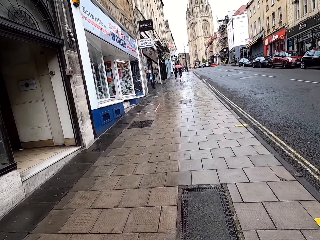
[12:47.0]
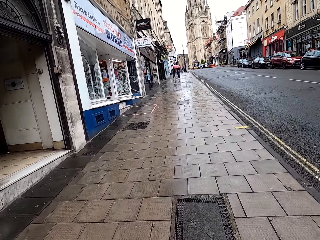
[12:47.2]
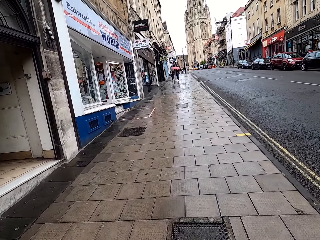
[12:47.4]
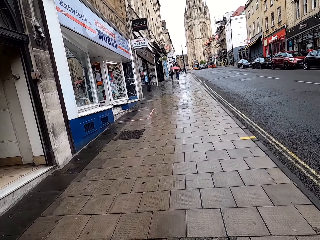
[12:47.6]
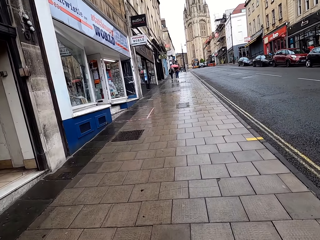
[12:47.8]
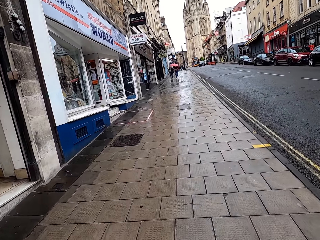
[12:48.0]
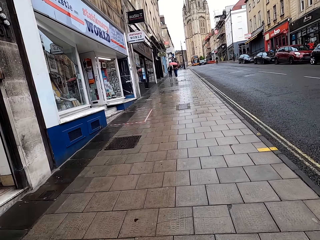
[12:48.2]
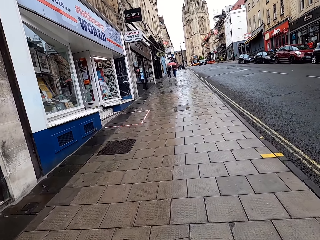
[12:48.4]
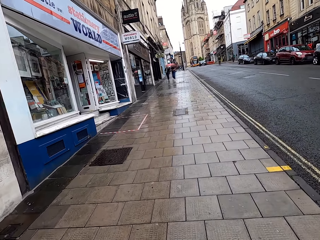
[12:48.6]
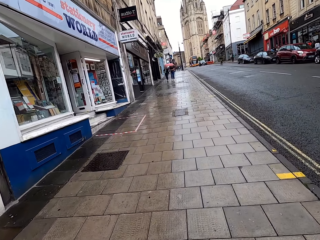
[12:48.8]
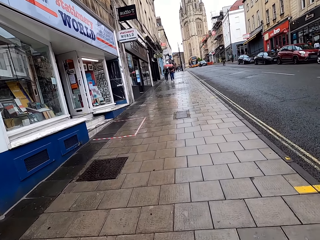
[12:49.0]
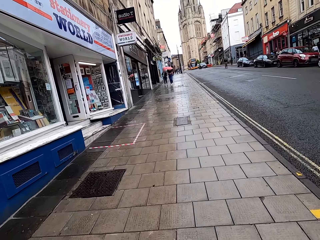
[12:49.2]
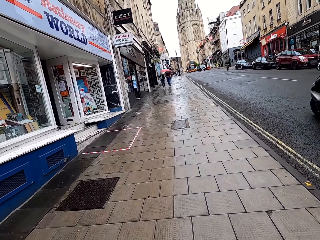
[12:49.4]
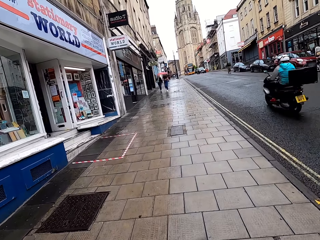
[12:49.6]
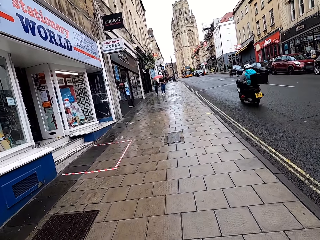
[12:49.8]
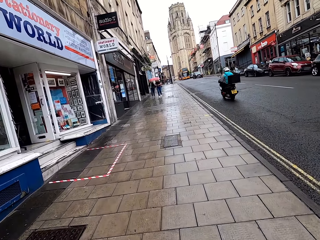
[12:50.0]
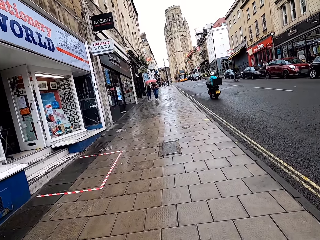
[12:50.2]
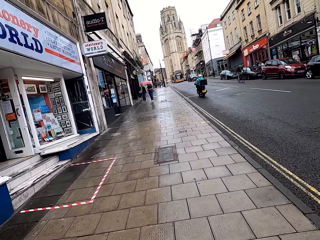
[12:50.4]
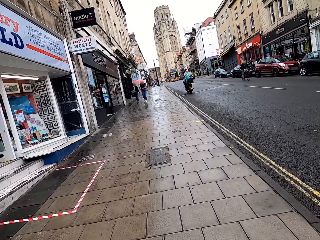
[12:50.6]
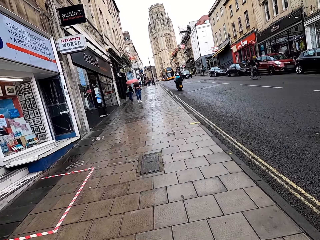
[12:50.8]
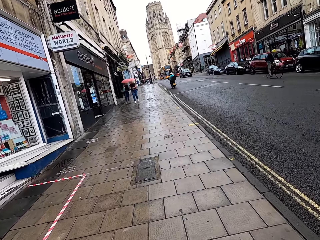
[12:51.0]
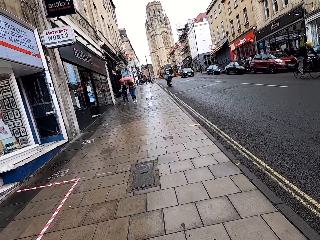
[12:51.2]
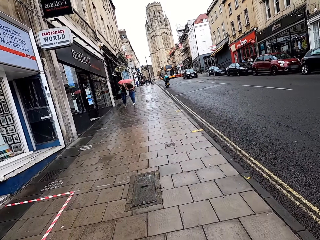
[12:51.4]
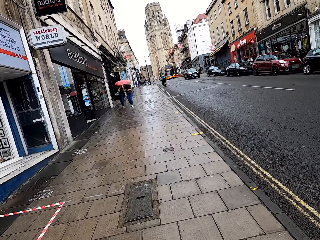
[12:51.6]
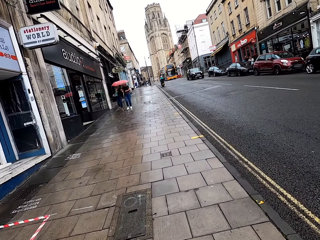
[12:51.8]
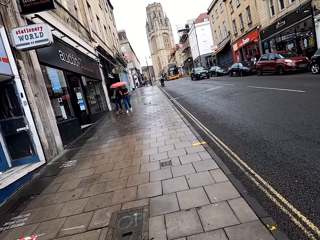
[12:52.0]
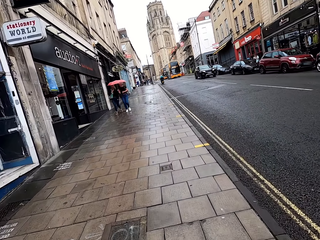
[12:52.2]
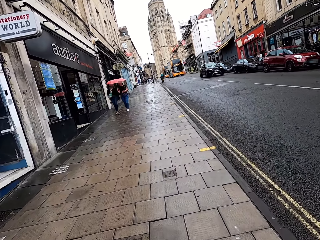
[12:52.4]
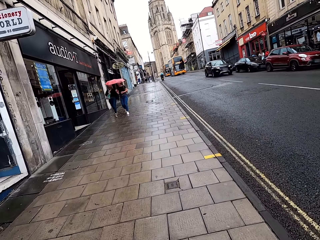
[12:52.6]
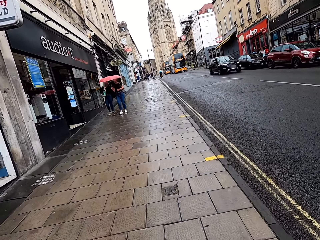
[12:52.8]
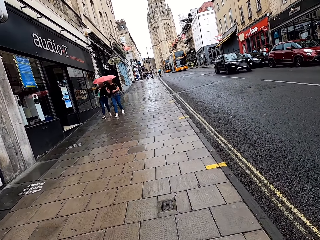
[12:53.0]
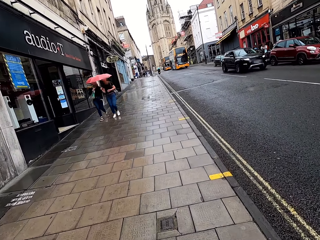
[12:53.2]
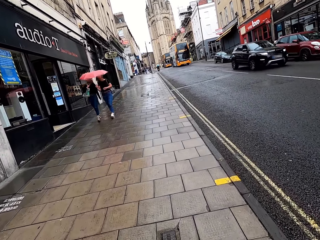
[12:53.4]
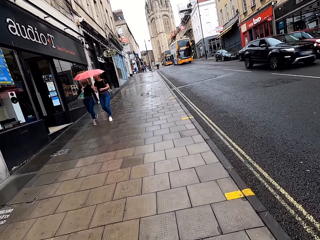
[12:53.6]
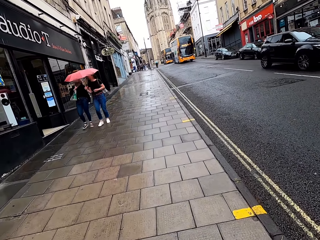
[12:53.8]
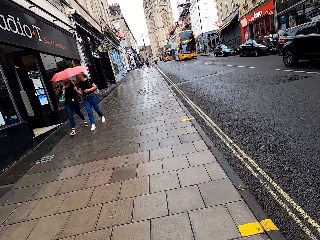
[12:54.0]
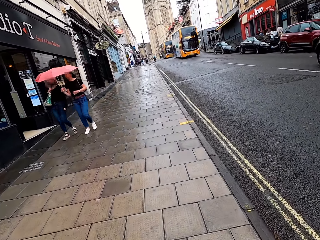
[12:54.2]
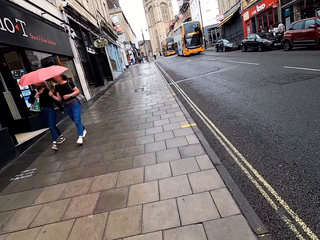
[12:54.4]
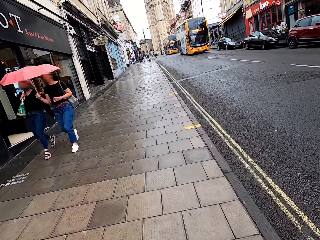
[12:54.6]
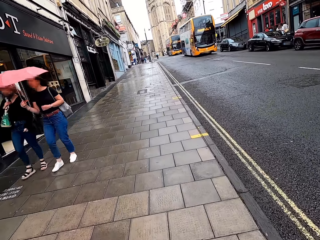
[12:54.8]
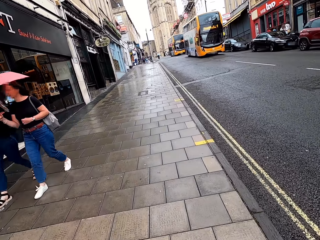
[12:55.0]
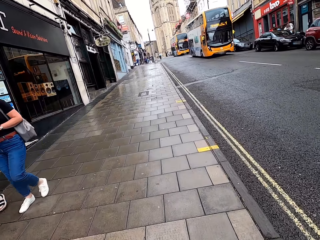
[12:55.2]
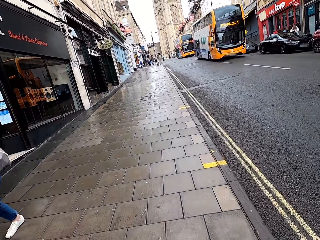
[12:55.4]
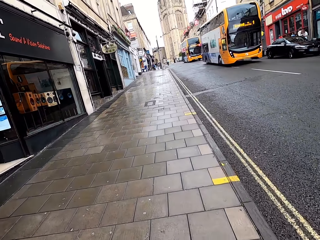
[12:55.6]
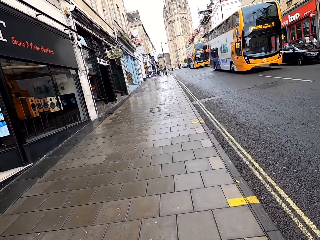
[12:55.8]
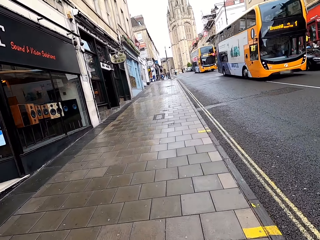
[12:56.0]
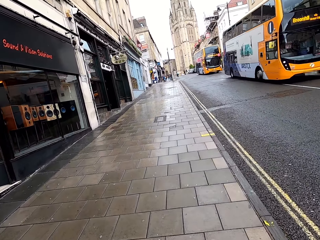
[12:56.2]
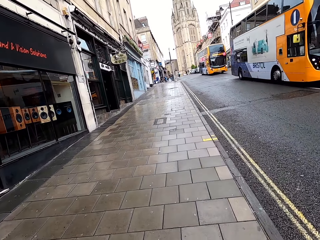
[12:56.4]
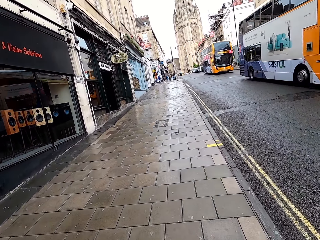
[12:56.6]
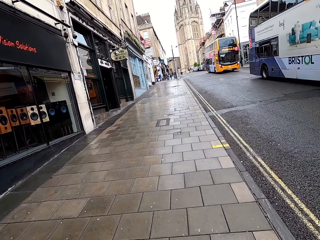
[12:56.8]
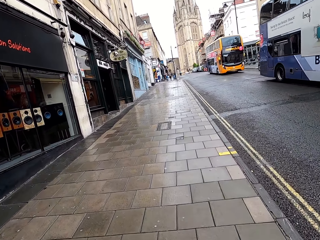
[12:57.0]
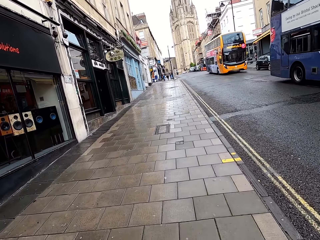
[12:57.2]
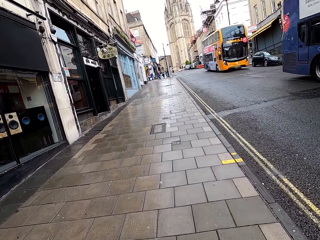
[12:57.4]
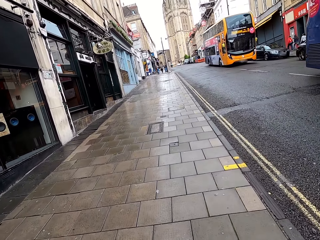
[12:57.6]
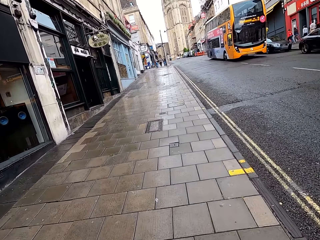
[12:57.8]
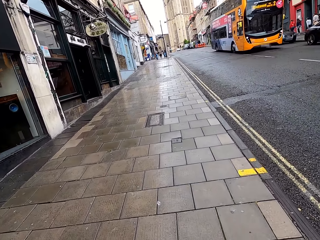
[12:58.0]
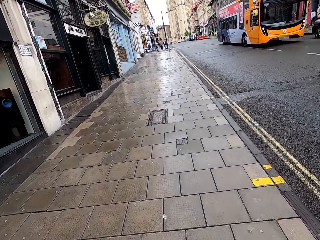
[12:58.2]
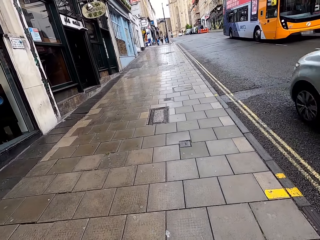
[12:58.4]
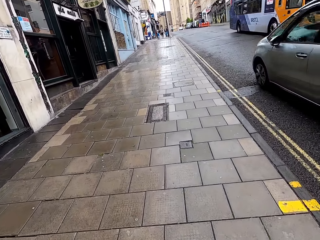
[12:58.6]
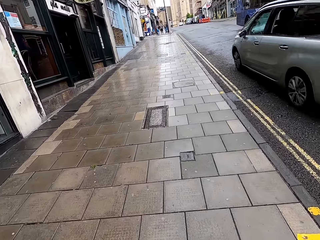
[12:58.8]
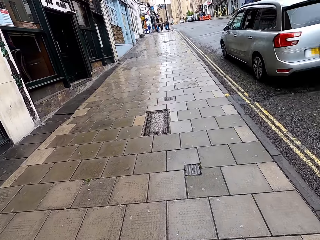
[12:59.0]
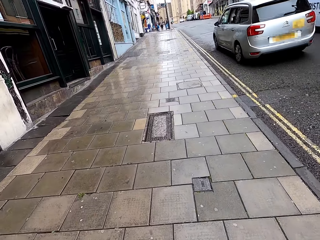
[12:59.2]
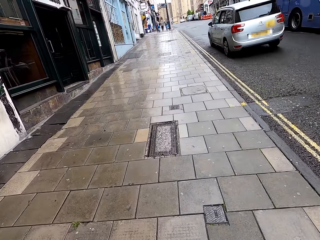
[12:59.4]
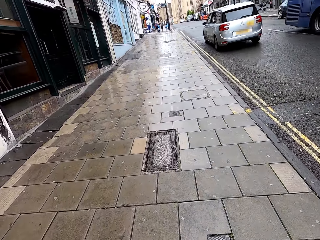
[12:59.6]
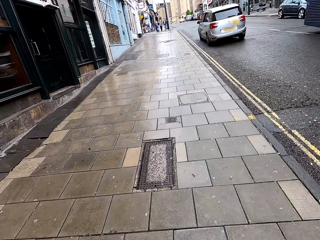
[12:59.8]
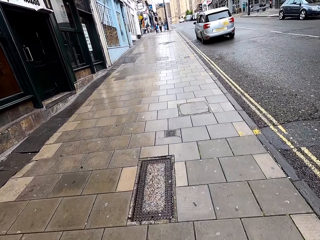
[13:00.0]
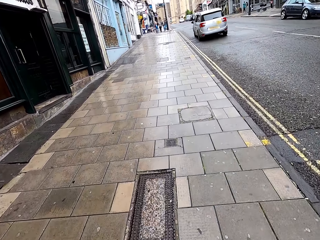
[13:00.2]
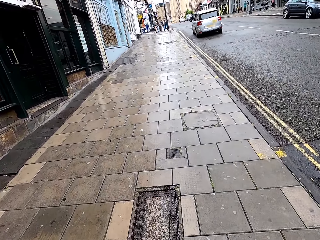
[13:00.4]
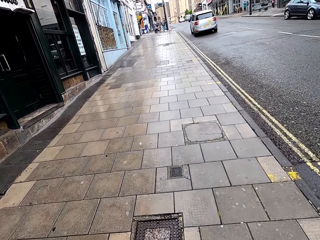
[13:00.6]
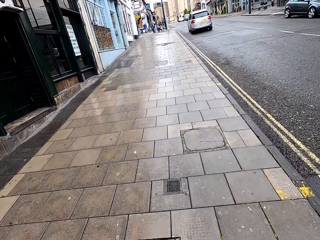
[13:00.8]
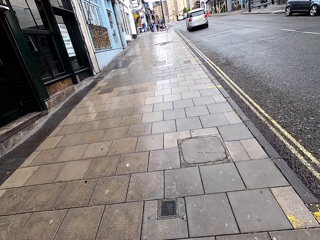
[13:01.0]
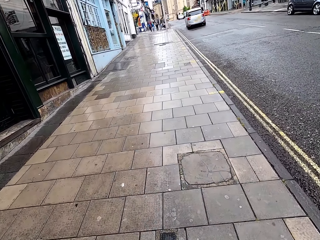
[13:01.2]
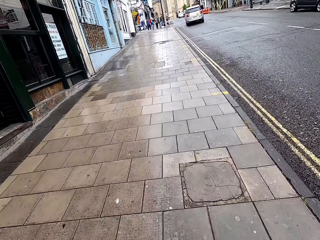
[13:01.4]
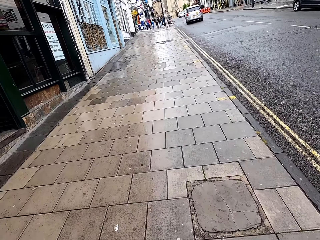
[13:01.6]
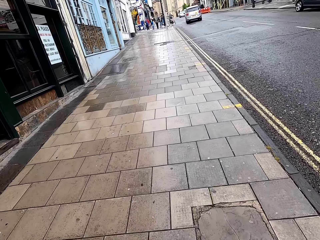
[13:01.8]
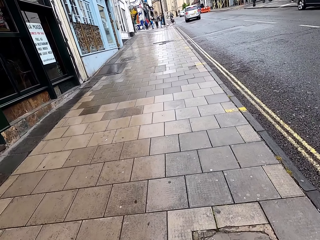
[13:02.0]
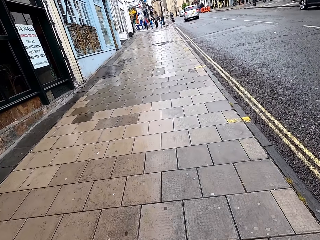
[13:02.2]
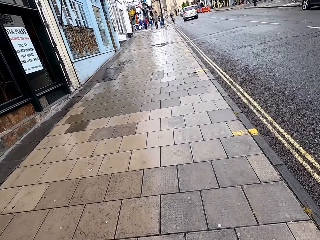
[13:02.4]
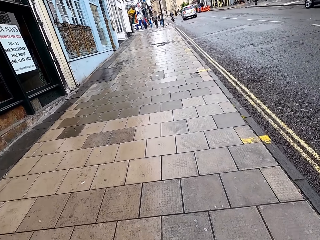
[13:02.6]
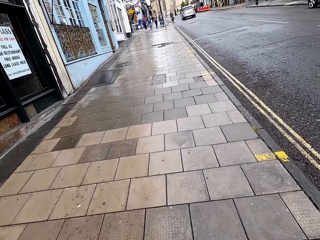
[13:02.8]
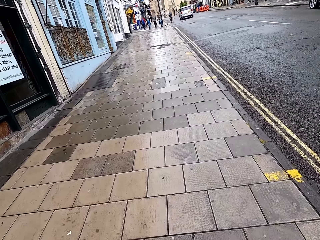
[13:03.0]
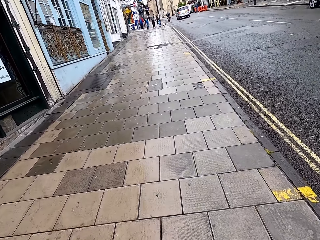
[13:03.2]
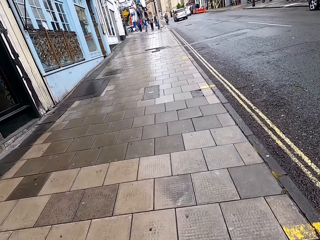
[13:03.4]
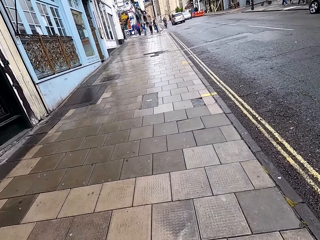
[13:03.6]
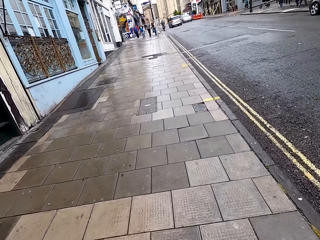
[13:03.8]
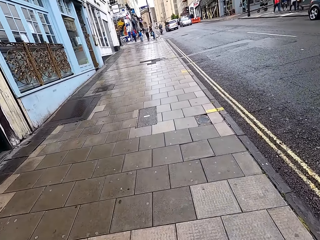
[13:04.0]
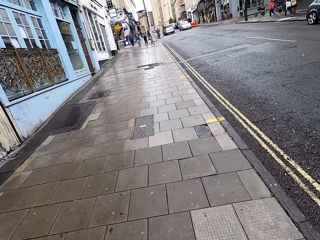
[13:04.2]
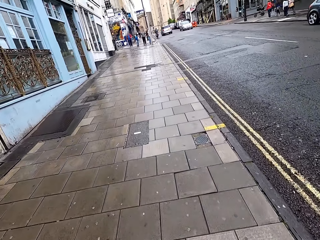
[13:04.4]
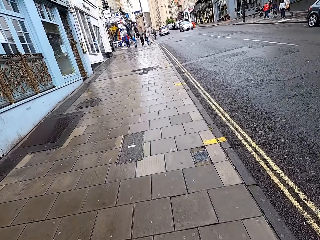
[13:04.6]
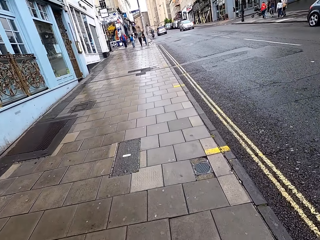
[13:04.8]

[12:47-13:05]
The camera wearer walks past a motorist. A person walks in the opposite direction of the camera wearer. Another person walks in the opposite direction of the camera wearer. The camera wearer walks in the opposite direction of the buses. They walk past the grey car.
